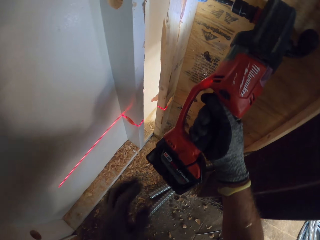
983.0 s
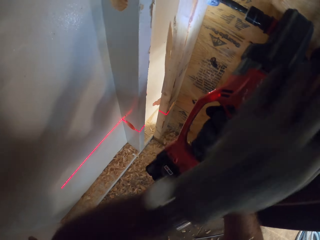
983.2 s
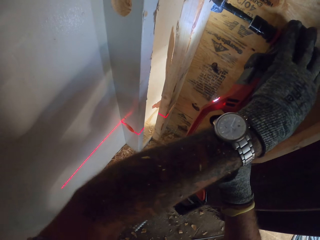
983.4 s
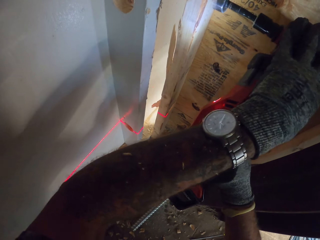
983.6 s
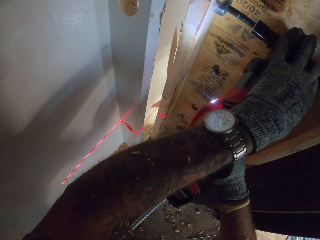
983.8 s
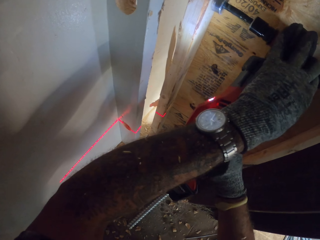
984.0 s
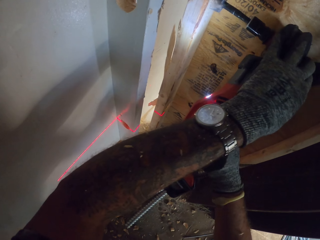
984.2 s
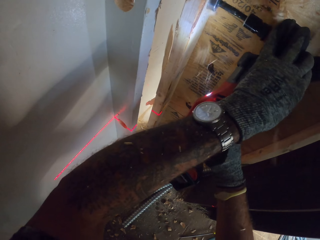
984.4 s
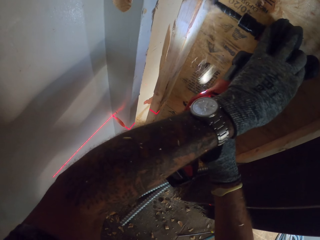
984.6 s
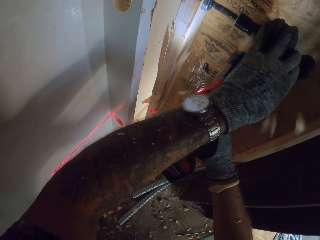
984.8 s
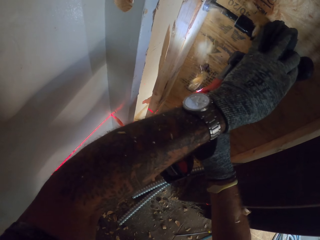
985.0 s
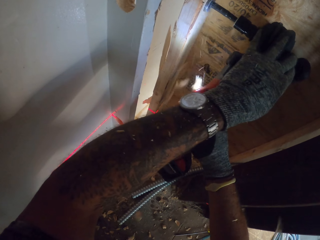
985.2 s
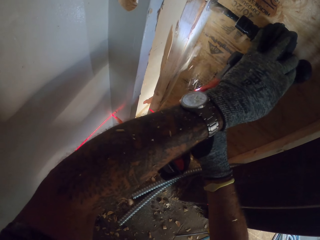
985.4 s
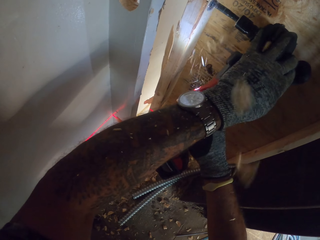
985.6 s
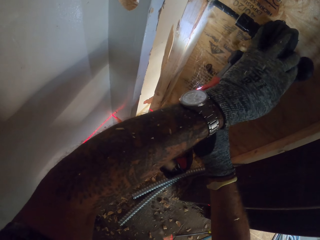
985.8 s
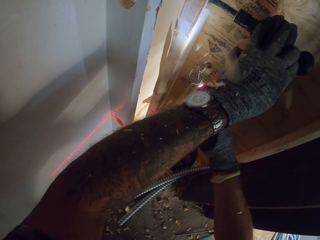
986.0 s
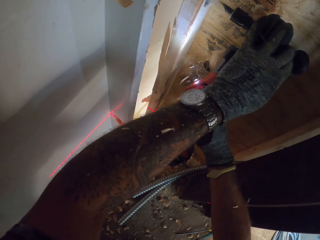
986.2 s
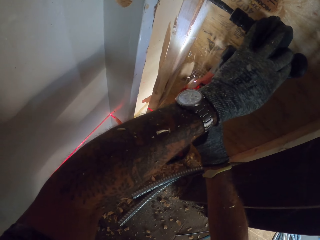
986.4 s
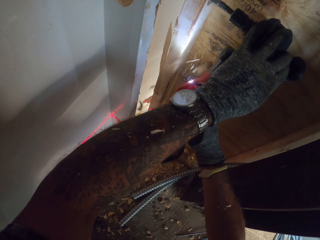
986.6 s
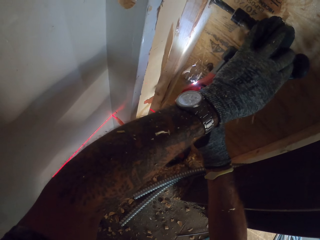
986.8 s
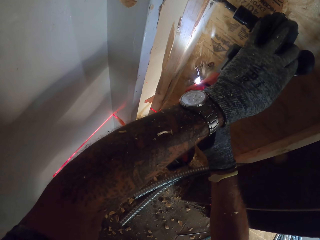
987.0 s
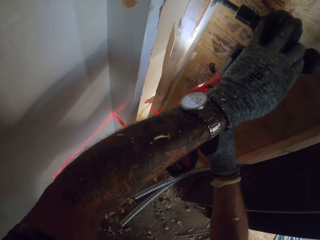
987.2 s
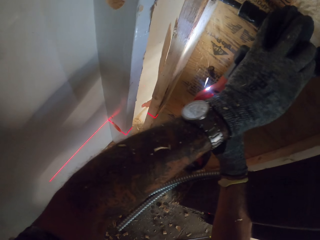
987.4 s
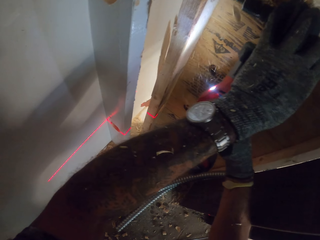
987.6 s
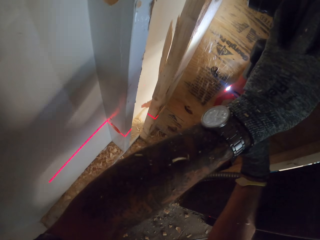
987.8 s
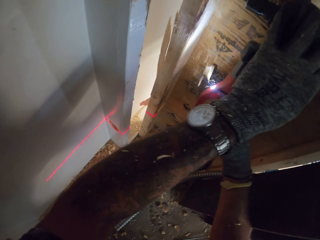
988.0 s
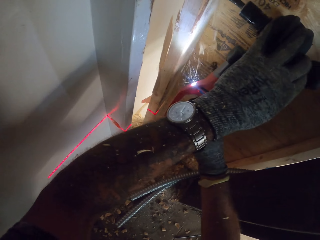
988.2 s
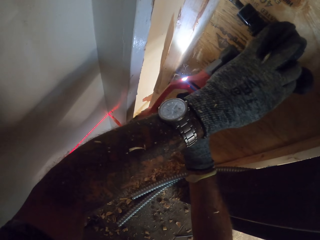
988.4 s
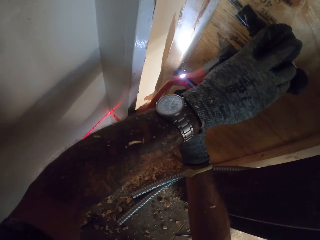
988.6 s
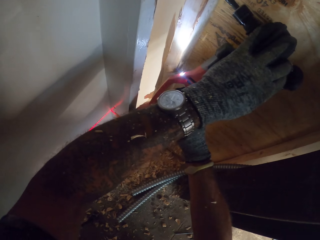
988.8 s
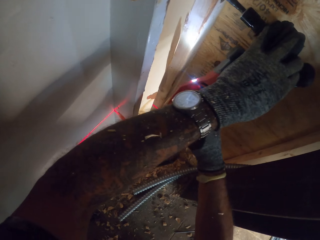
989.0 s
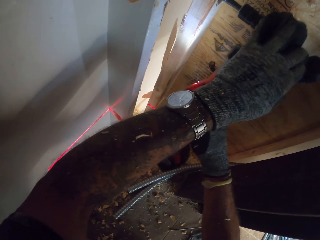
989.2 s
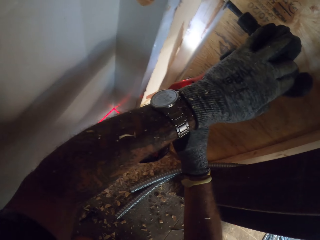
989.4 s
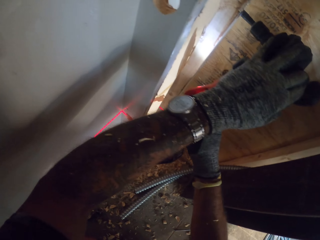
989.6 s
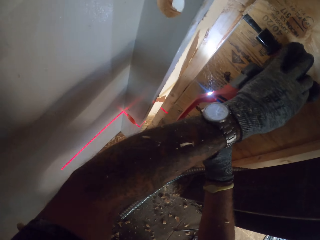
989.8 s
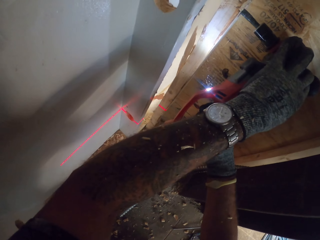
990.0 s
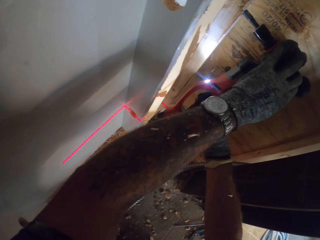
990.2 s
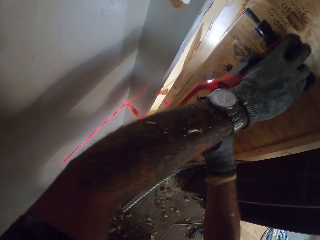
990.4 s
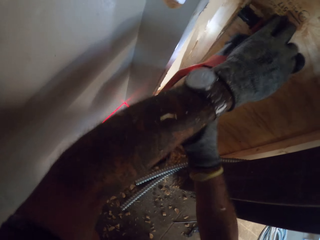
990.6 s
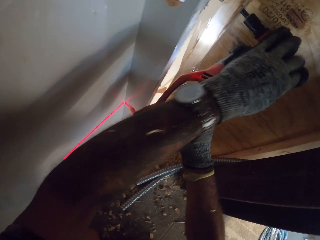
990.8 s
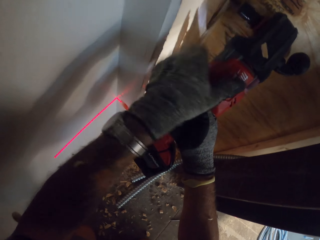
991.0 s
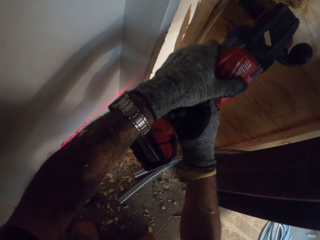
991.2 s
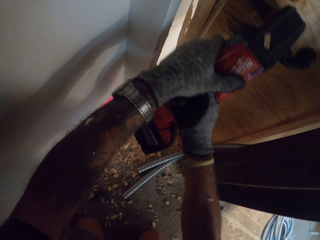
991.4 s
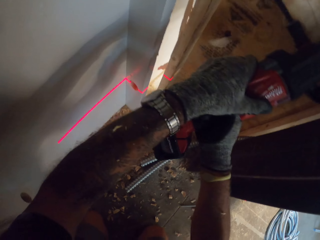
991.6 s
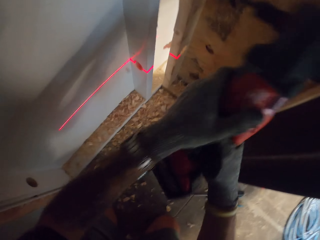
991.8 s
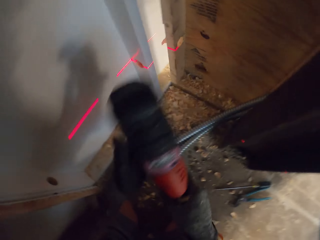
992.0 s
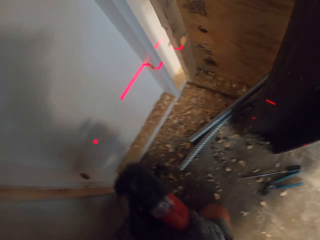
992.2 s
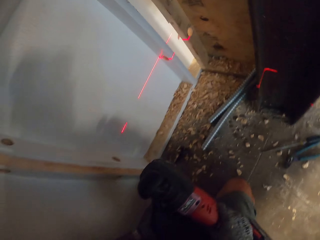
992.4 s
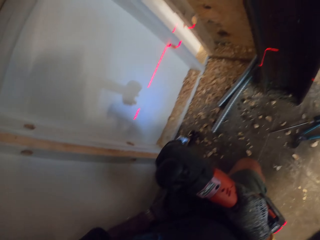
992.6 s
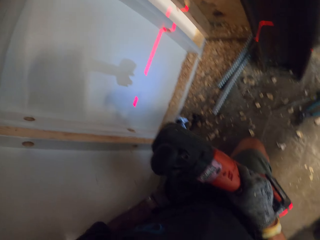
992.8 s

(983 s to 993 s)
The camera wearer drills the wall with the drill.

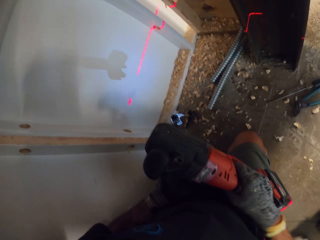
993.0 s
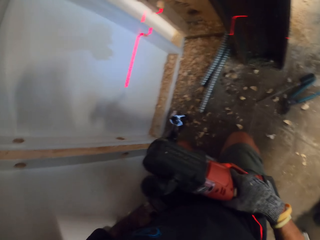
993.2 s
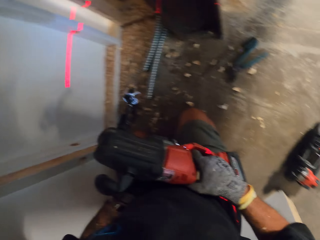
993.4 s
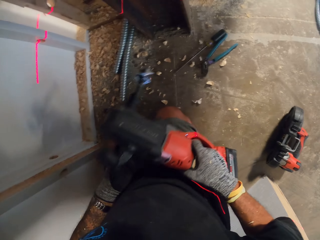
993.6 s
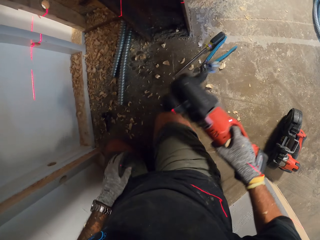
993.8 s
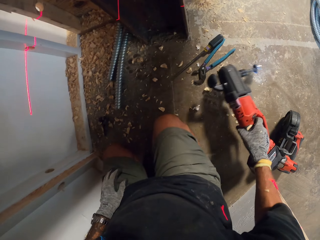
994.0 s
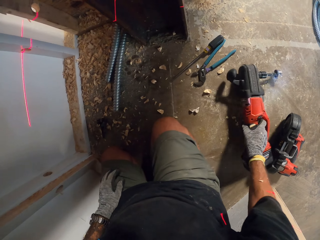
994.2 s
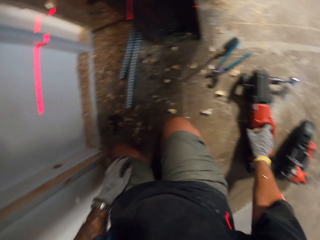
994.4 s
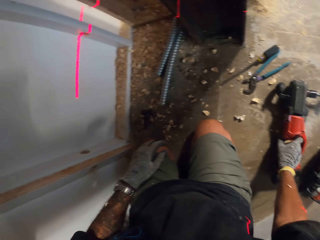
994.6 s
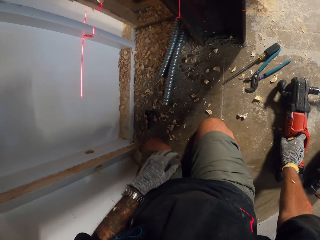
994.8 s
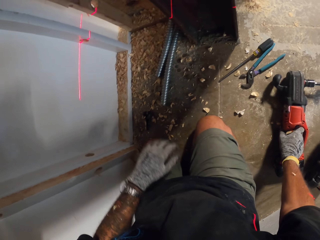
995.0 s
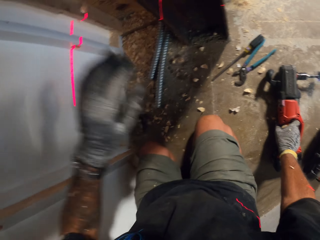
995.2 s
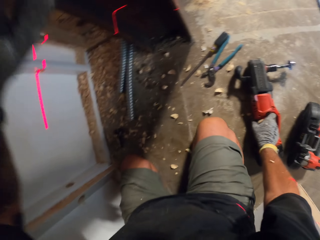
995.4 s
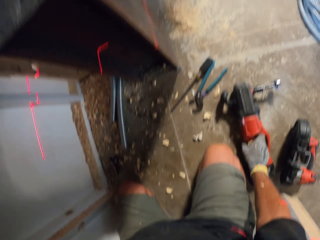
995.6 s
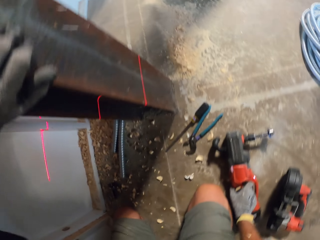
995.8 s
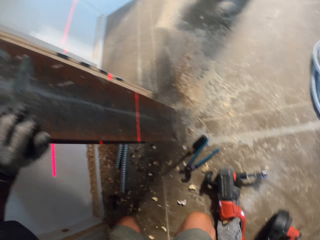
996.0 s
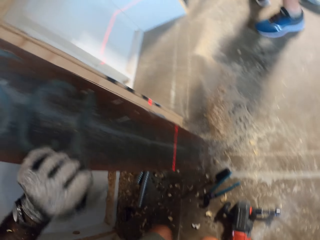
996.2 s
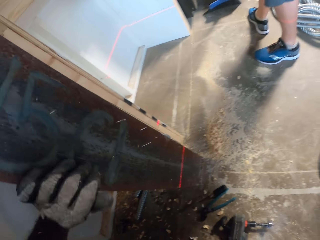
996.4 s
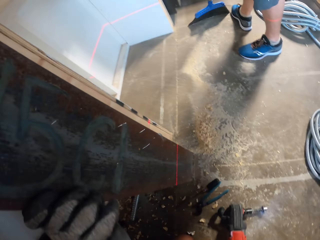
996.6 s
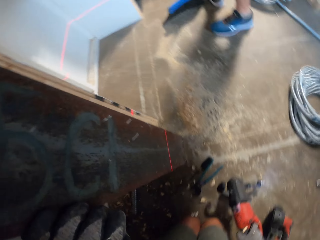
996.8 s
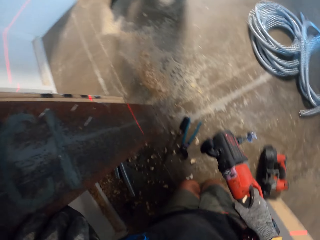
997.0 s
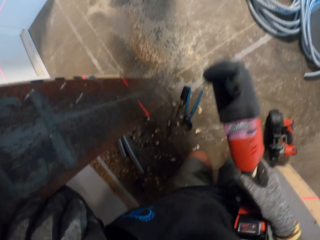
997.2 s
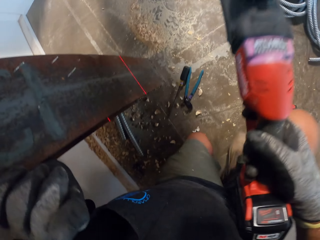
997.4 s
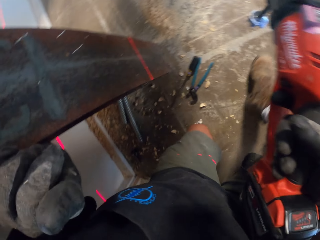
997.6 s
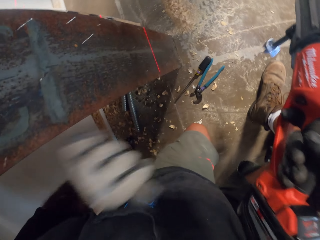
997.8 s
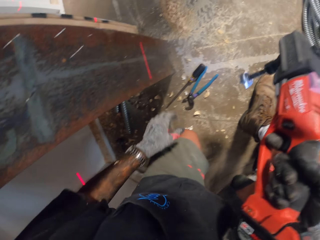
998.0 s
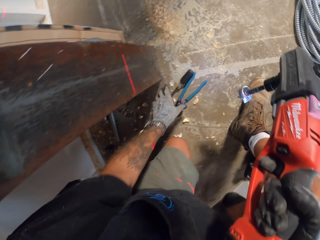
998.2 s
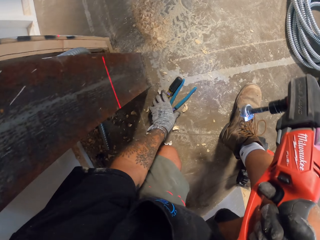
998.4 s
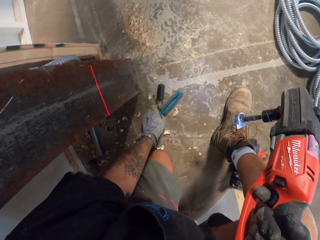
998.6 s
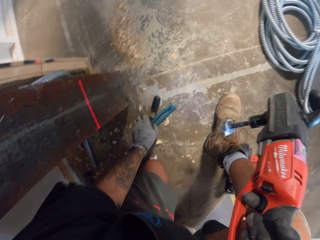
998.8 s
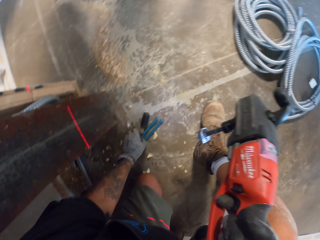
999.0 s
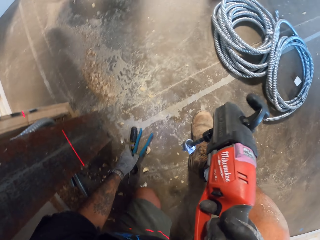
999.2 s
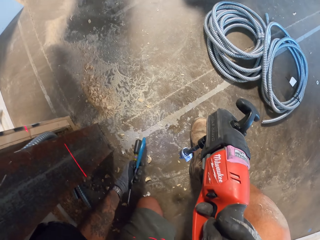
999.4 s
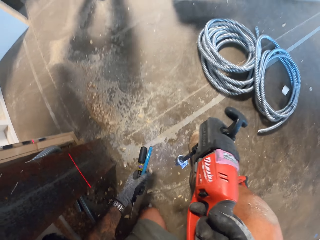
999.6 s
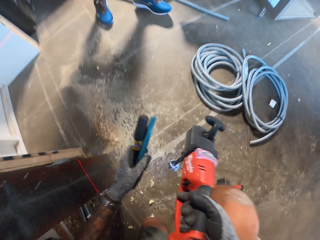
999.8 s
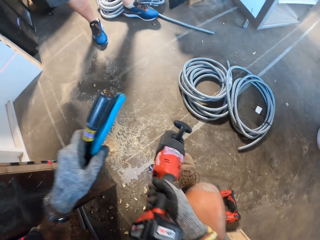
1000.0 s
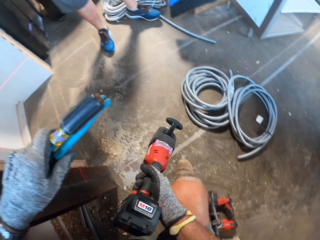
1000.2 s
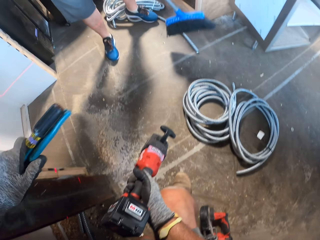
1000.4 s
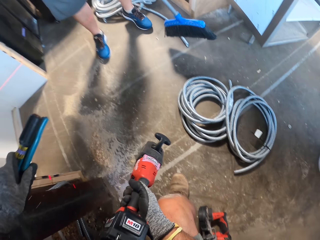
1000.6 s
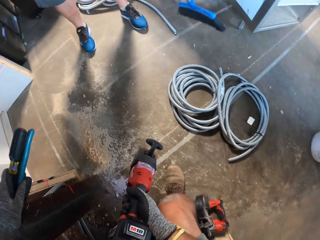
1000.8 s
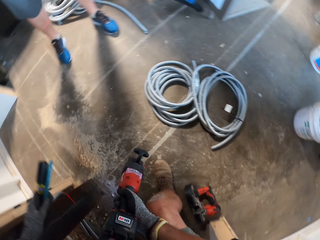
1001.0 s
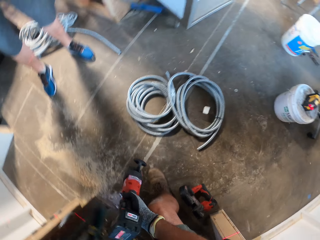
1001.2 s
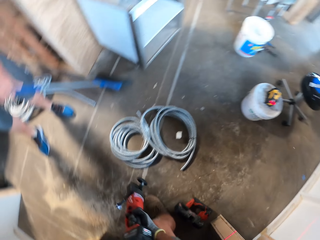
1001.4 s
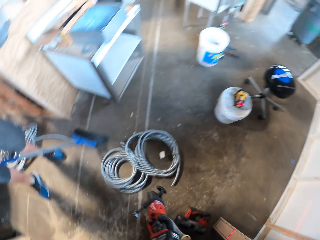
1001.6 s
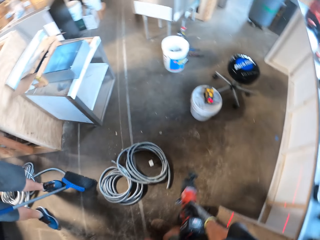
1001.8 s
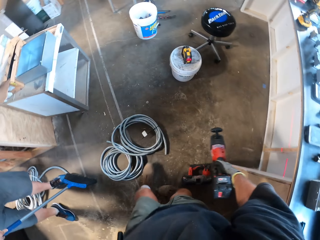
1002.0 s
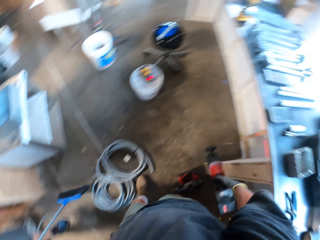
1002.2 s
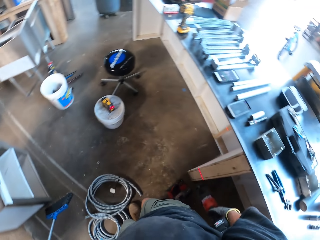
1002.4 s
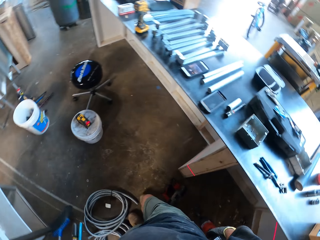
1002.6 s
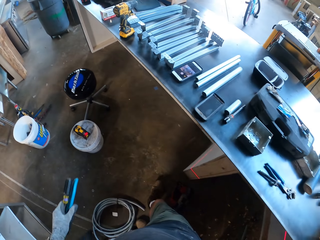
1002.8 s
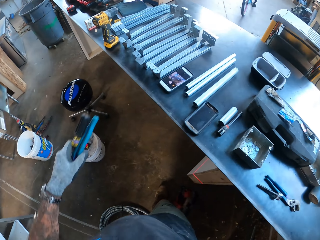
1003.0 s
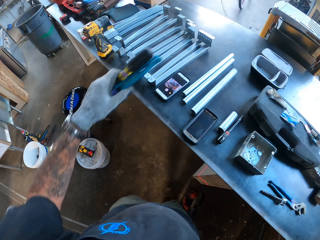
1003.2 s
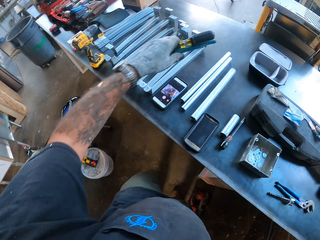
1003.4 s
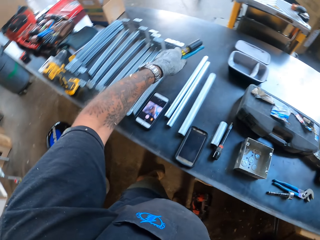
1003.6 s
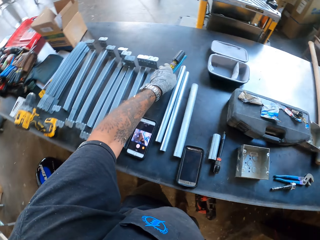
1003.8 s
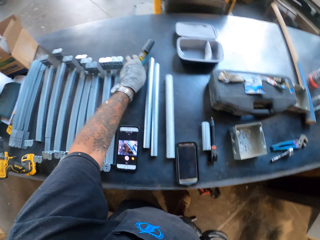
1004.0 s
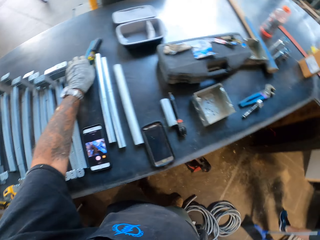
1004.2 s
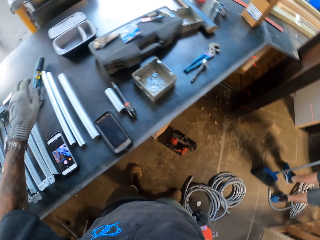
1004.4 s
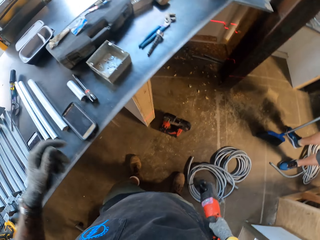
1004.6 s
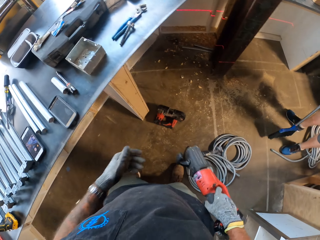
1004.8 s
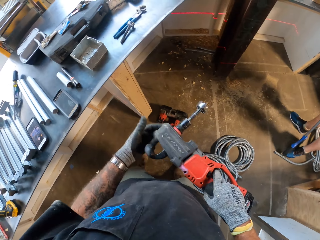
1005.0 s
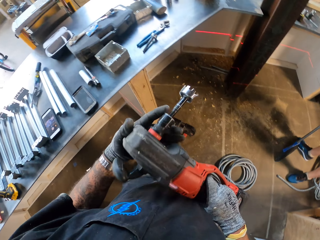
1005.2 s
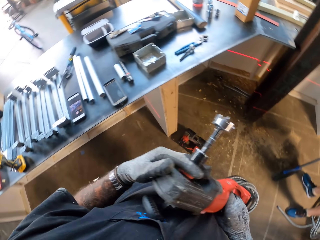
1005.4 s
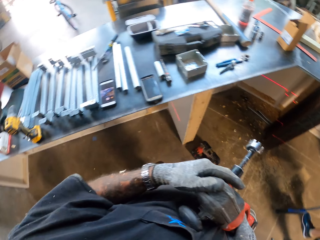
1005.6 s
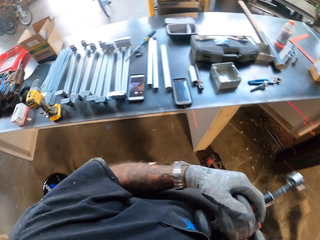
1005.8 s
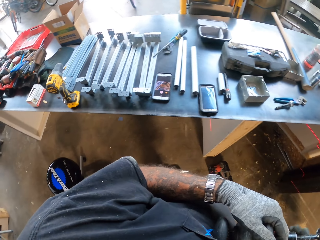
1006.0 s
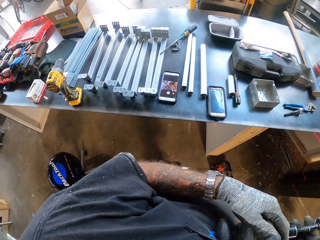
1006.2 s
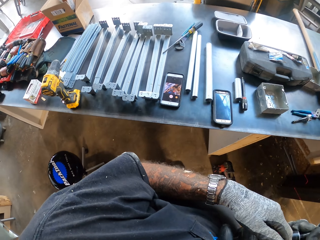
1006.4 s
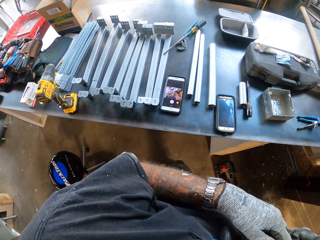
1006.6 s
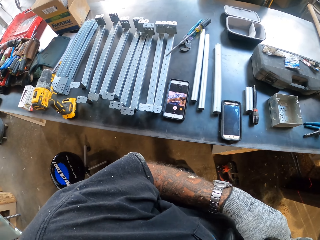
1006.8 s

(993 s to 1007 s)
The camera wearer looks at the driller. They put the driller on the ground. They pick up the screwdriver from the ground, and pick up the pliers. A man sweeps the floor with a broom. The camera wearer walks around the workshop. They put the screwdriver on the table.
